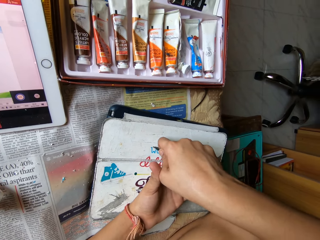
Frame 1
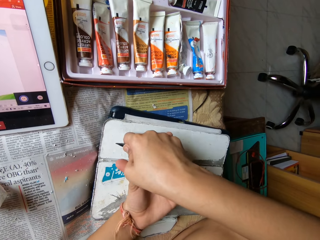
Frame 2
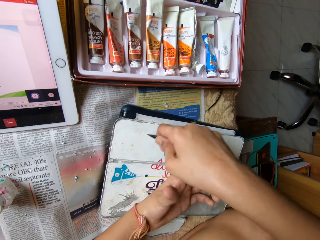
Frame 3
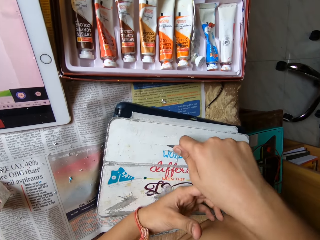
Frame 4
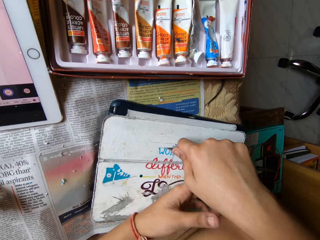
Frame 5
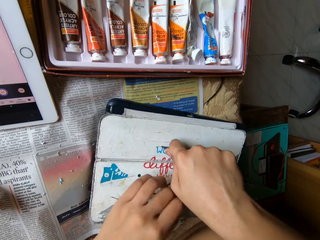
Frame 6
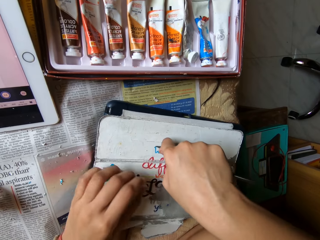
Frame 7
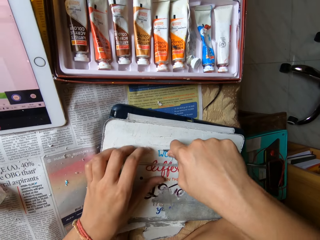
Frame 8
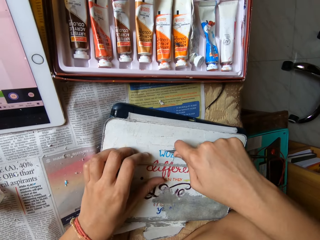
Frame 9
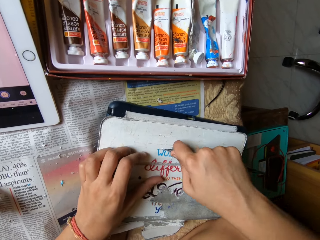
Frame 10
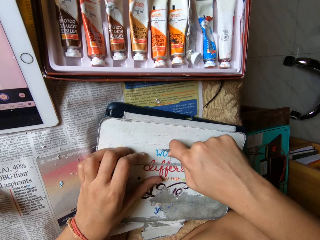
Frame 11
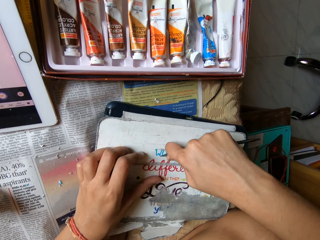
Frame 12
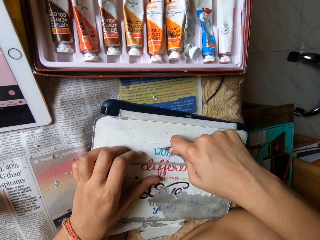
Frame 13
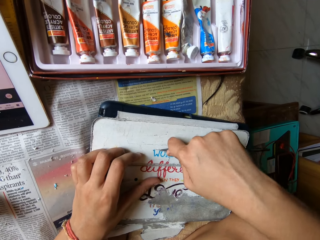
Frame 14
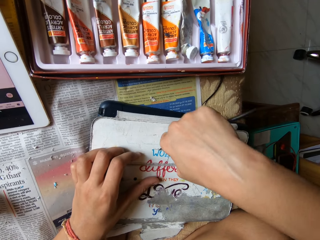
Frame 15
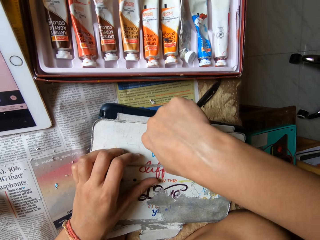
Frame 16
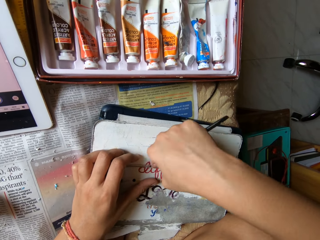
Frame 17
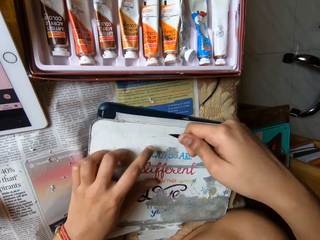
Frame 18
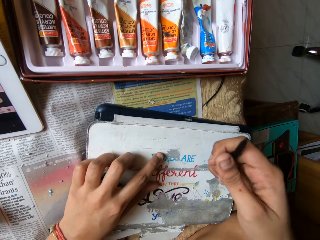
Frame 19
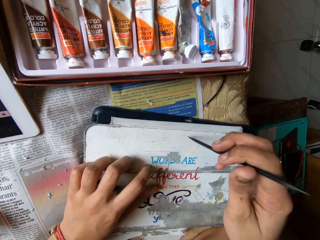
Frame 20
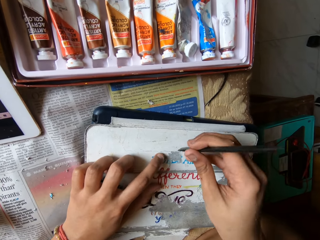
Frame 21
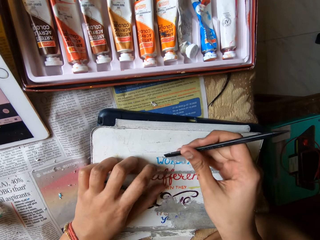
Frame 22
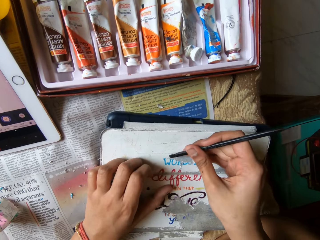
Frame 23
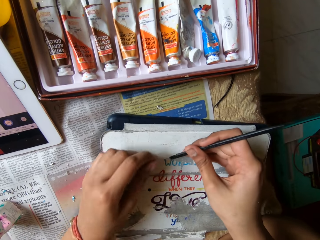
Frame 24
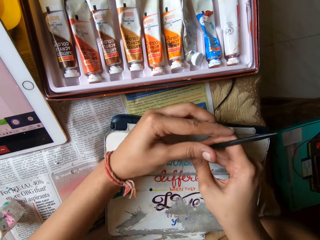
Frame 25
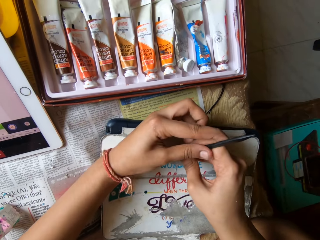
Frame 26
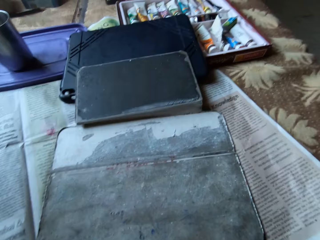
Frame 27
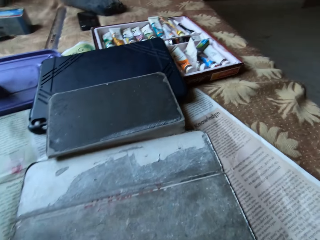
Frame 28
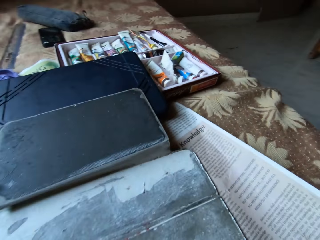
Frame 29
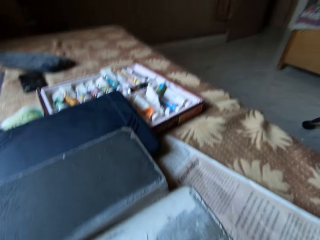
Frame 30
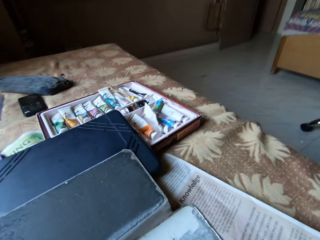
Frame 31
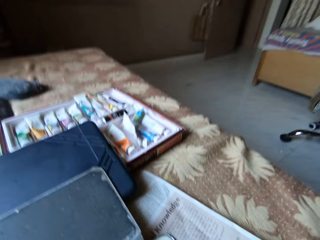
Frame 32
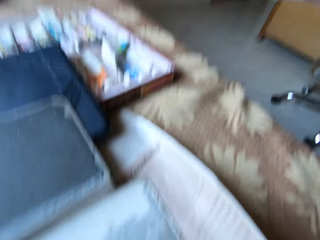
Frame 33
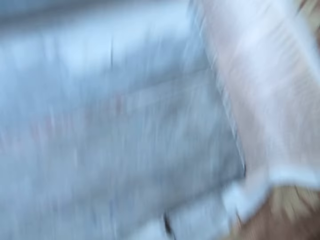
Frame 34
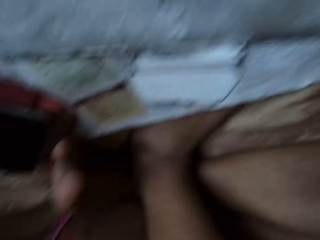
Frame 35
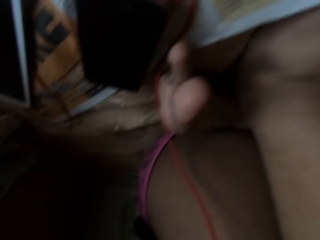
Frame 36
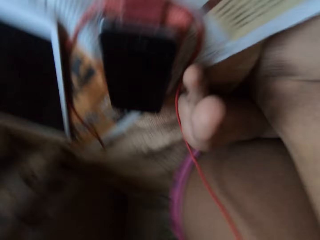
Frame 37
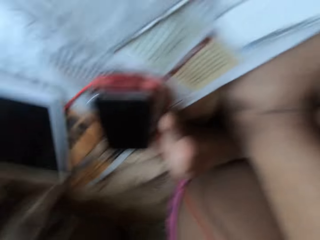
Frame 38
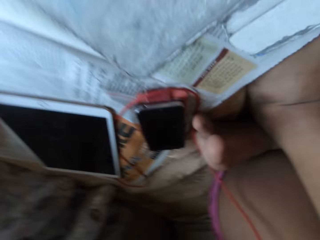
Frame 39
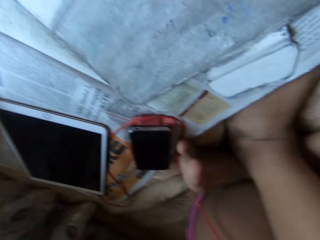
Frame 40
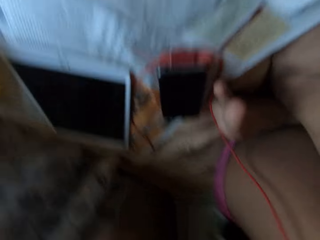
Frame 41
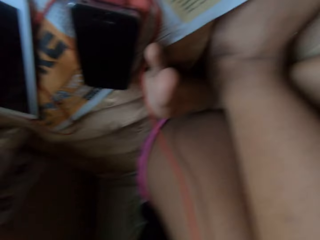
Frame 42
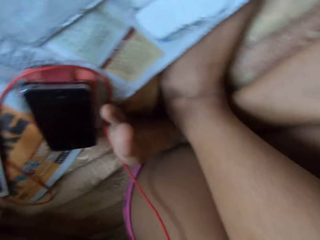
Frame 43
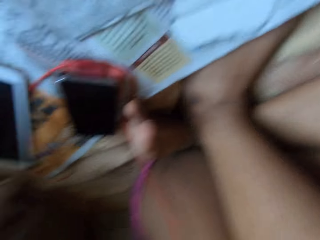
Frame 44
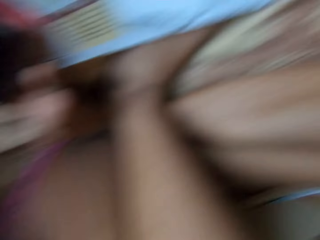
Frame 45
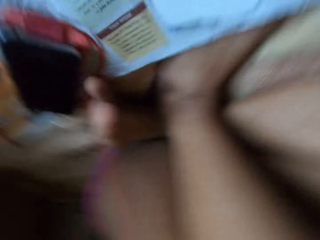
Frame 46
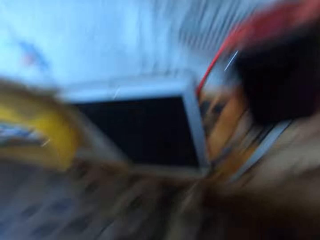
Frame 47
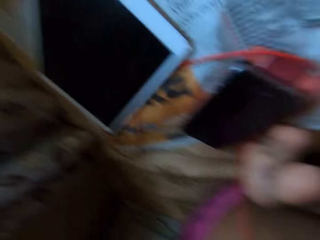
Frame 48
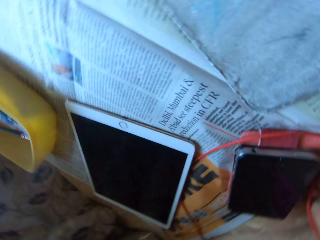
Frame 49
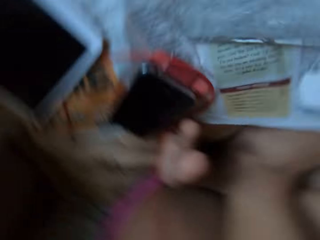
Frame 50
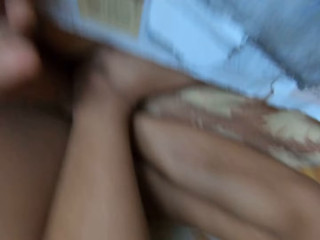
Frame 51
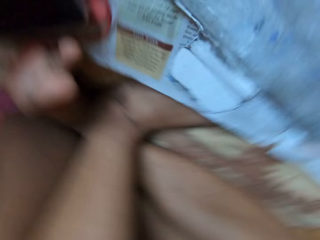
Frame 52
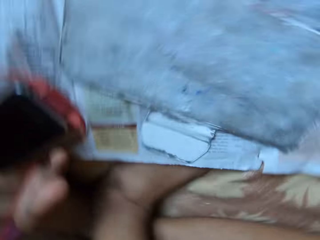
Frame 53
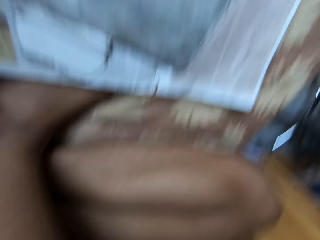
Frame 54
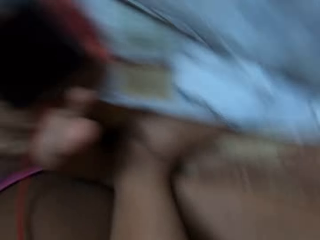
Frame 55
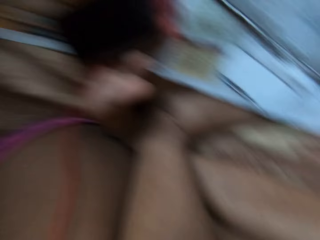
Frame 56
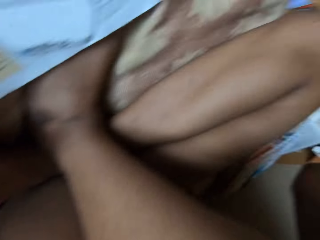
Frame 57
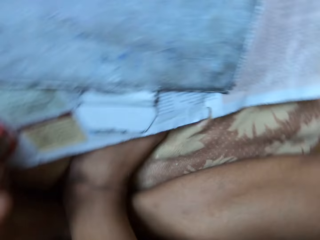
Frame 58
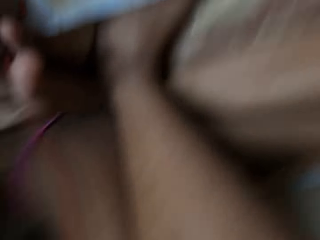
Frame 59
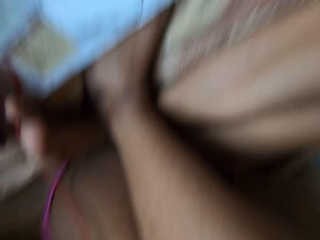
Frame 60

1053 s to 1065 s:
The camera wearer scrapes paint off the tab cover on the bed with the spatula in his right hand. He wipes the cover with a finger. He scrapes paint off the tab cover on the bed with the spatula in both hands. He walks.

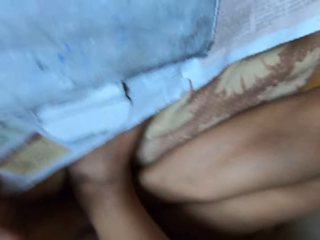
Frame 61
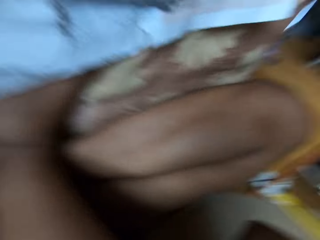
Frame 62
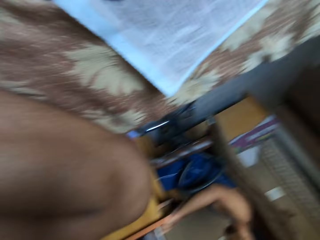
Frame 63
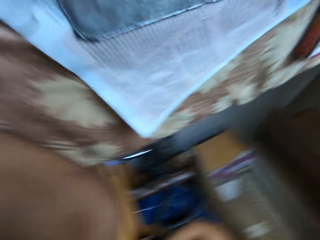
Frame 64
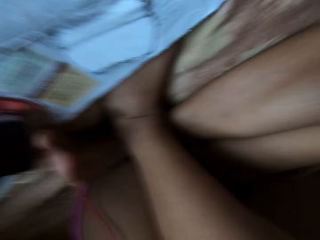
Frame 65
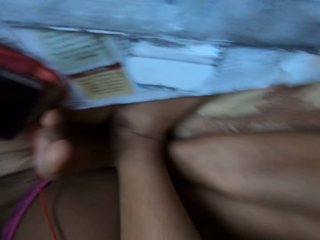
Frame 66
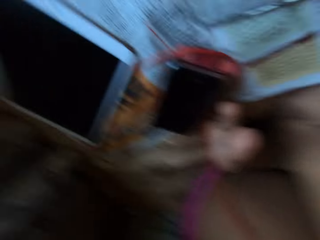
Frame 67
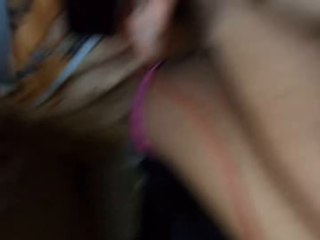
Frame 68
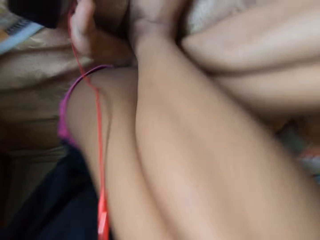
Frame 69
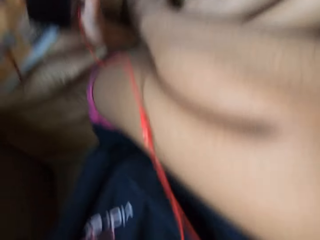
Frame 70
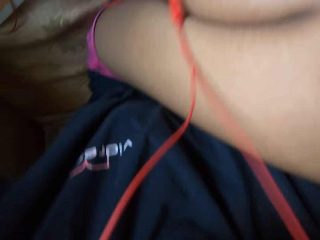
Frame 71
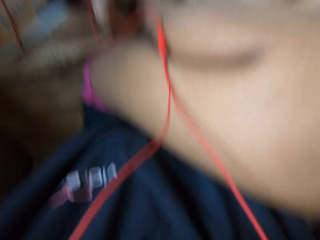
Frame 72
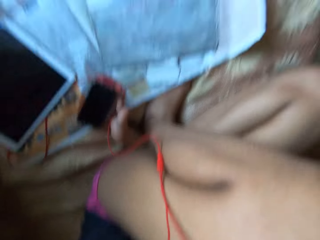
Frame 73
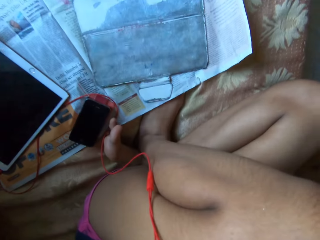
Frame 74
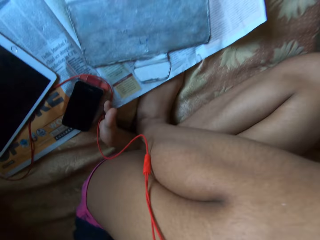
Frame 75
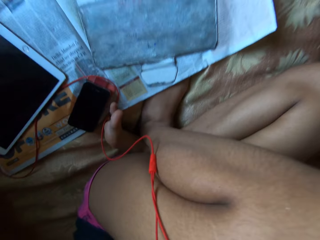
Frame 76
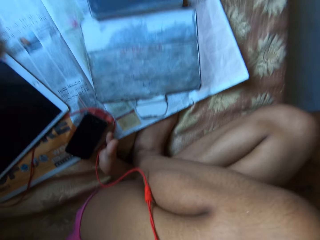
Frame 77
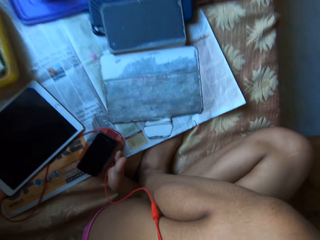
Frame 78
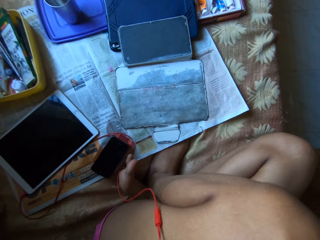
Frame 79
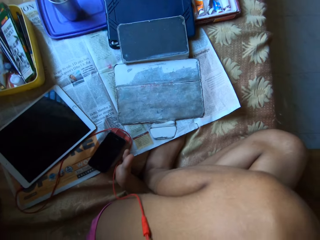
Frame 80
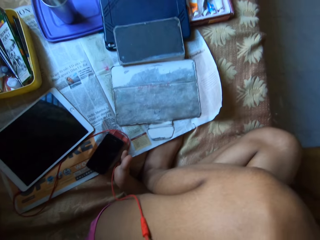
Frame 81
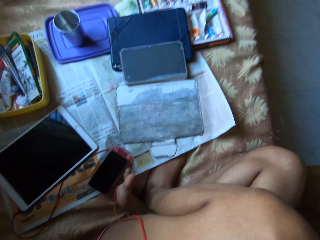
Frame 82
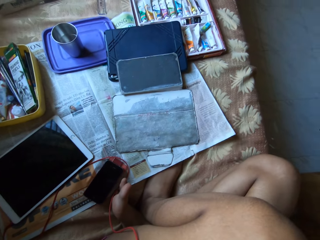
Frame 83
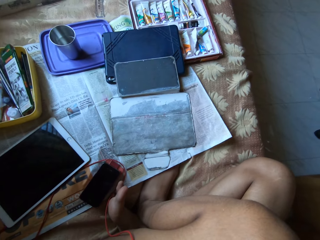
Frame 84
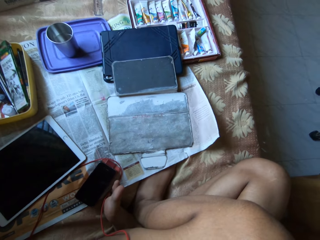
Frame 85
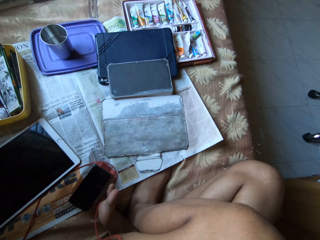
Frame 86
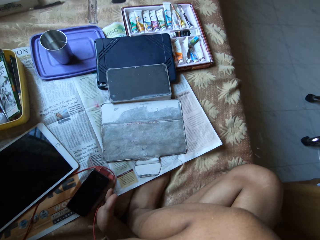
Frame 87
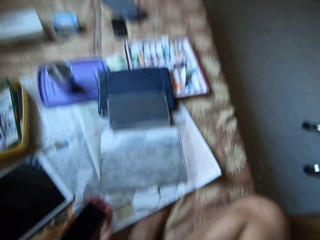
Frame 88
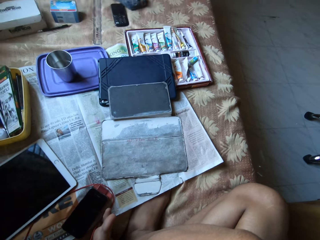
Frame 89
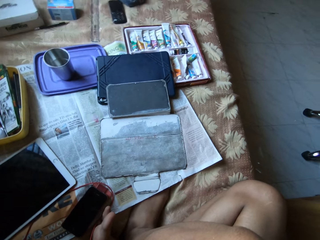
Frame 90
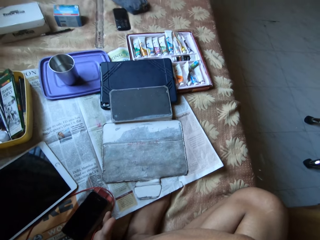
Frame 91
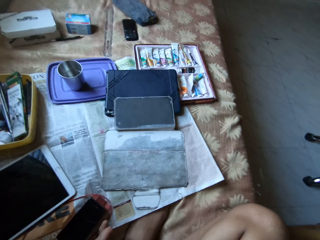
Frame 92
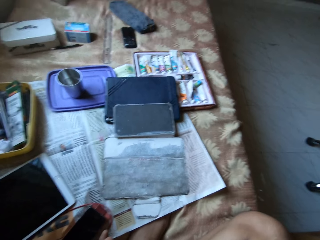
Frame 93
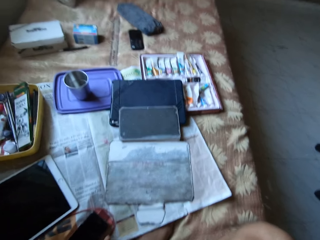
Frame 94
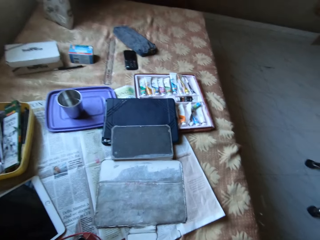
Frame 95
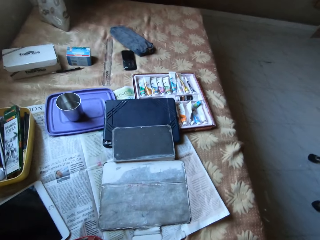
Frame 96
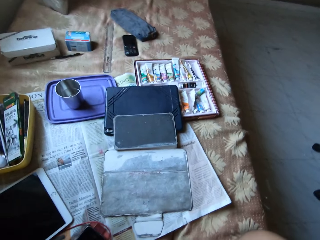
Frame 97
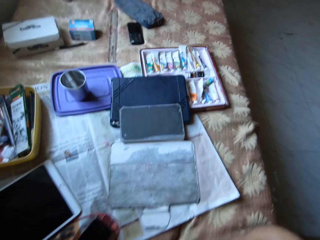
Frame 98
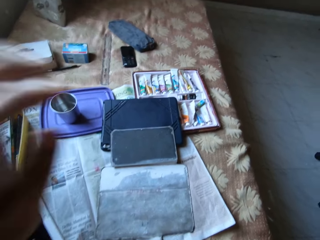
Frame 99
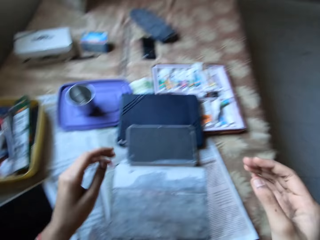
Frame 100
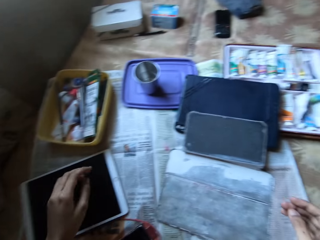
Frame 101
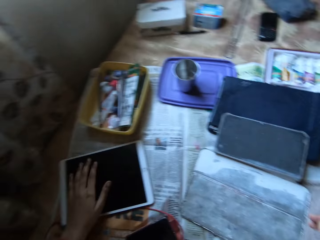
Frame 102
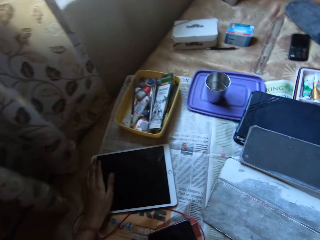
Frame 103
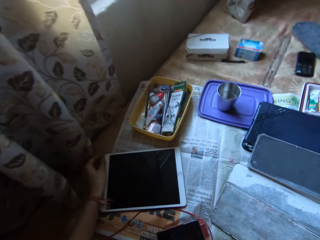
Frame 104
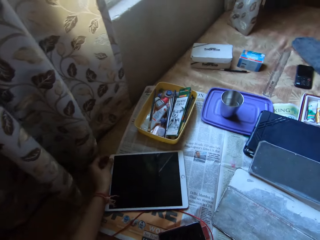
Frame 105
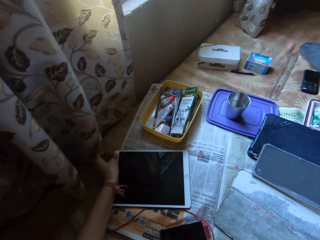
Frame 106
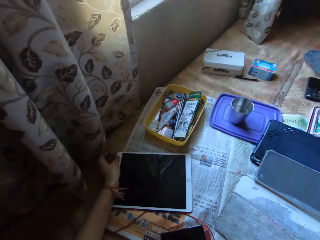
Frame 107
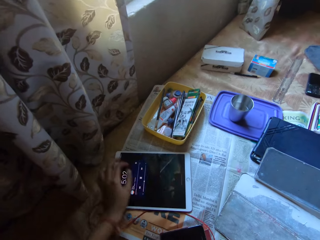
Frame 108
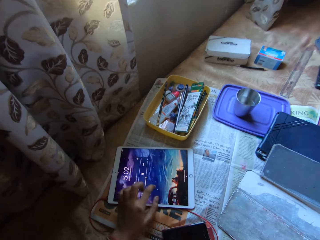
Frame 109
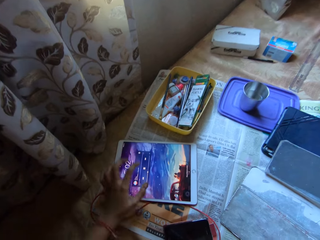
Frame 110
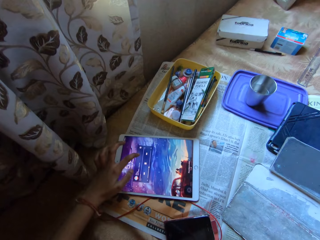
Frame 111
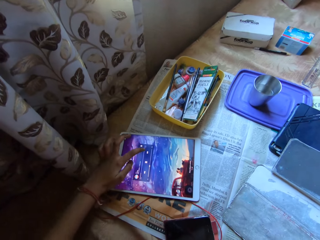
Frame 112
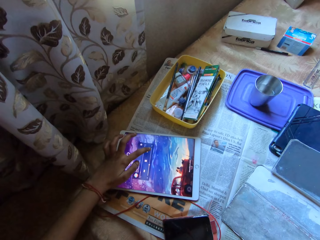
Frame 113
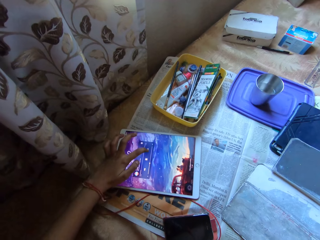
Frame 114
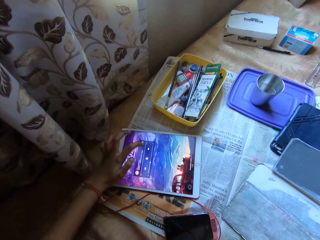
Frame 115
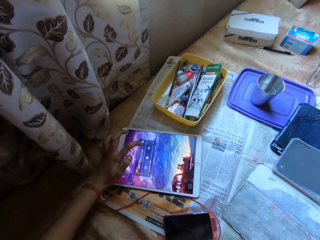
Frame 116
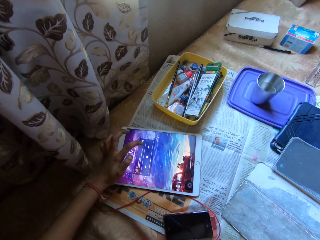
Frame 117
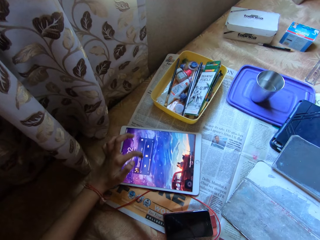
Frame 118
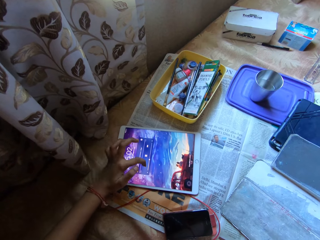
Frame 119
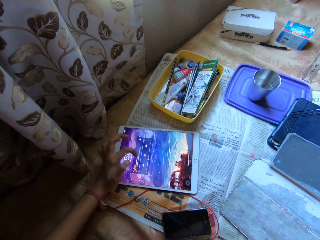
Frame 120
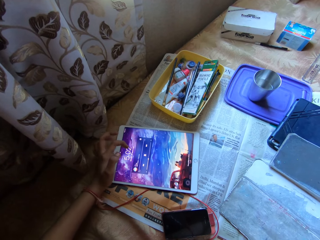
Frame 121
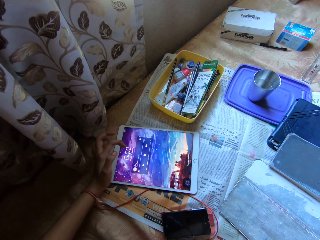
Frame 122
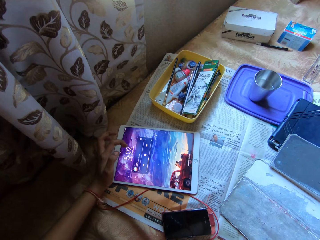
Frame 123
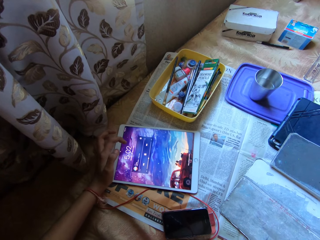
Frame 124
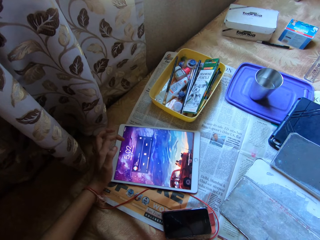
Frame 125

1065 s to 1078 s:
The camera wearer lowers both hands from his face. He uses a tab on the bed with his left hand.
